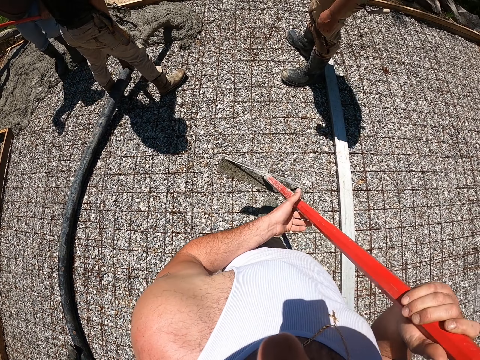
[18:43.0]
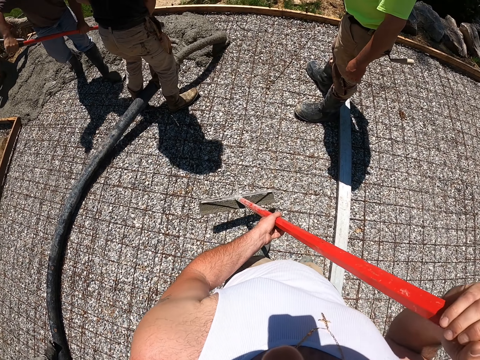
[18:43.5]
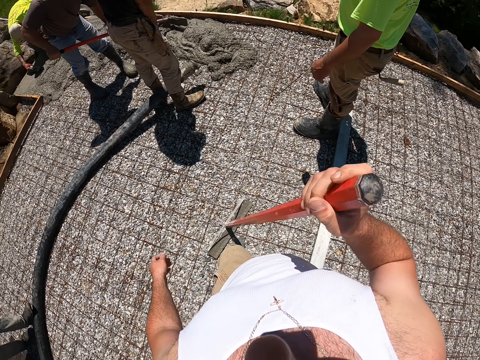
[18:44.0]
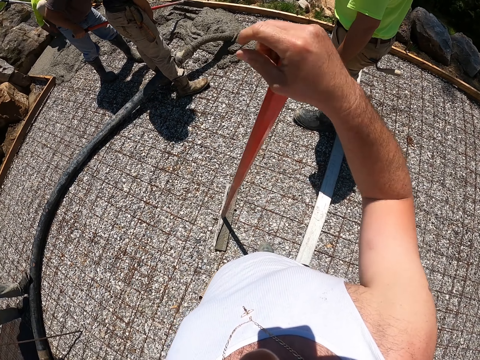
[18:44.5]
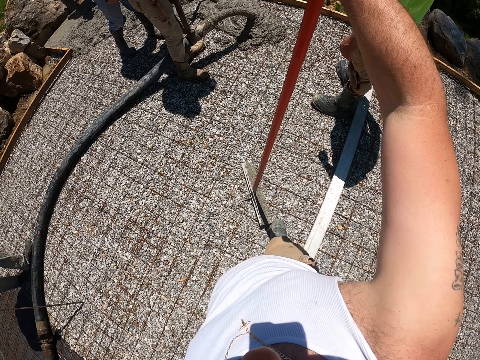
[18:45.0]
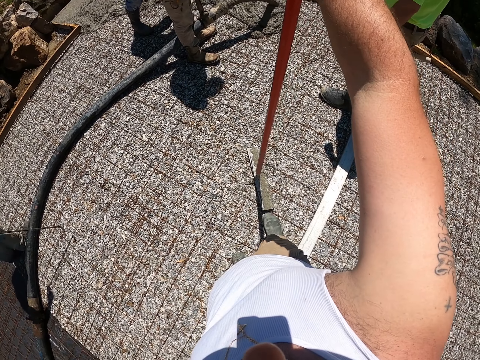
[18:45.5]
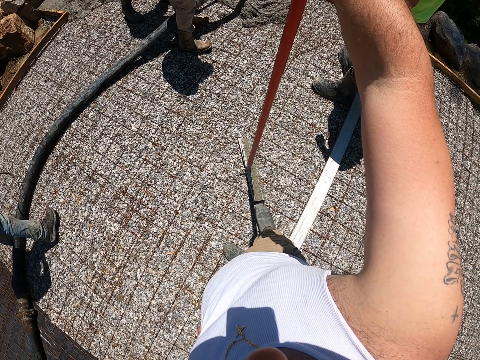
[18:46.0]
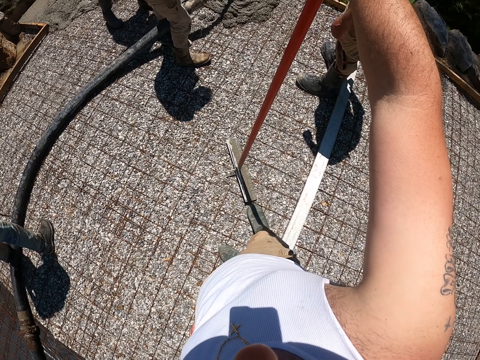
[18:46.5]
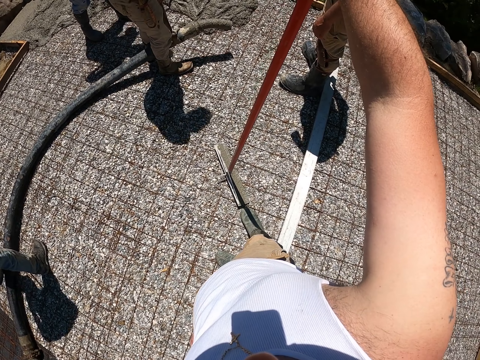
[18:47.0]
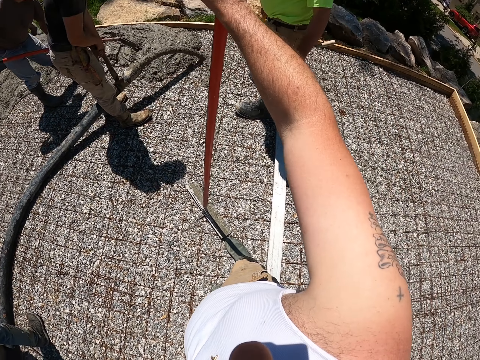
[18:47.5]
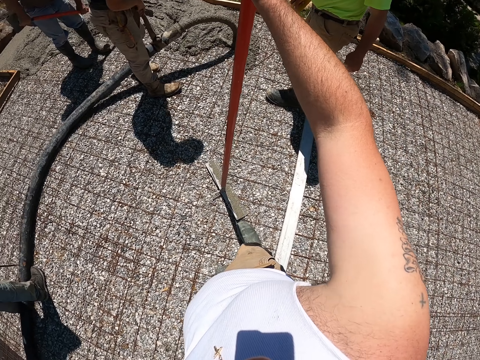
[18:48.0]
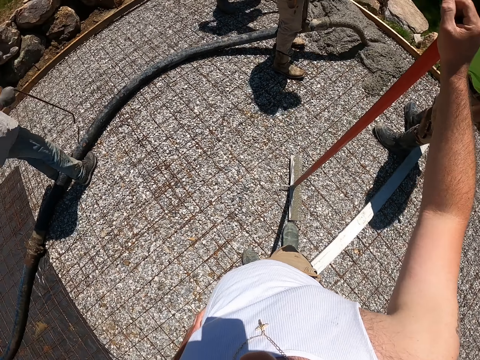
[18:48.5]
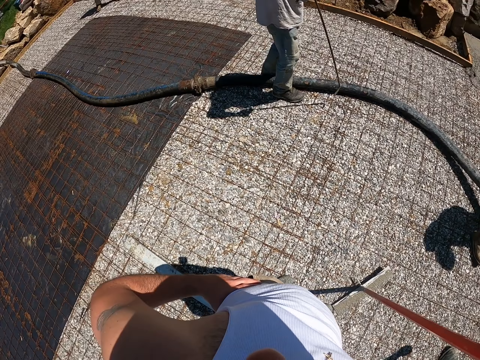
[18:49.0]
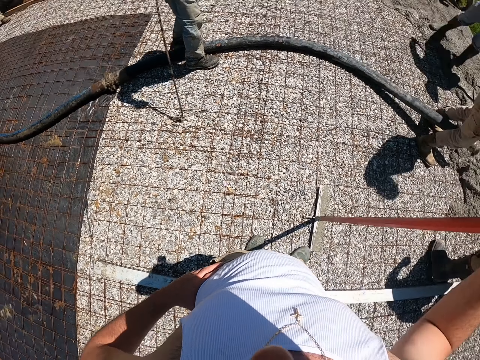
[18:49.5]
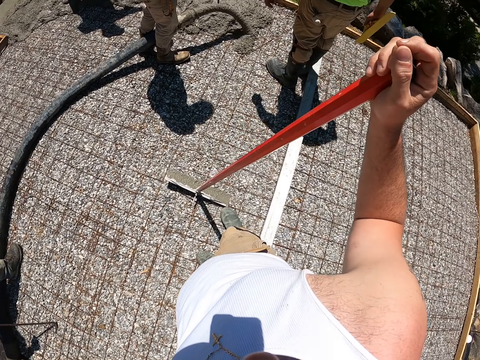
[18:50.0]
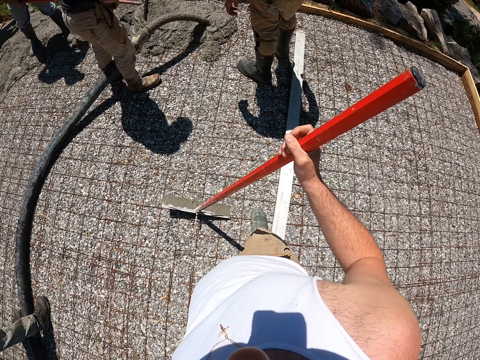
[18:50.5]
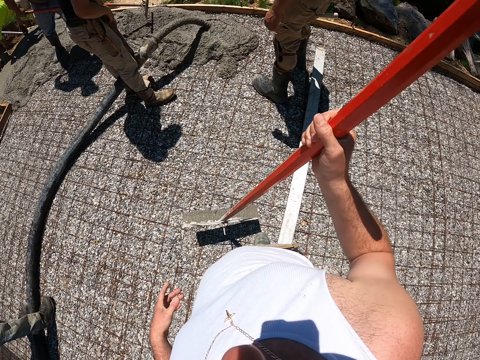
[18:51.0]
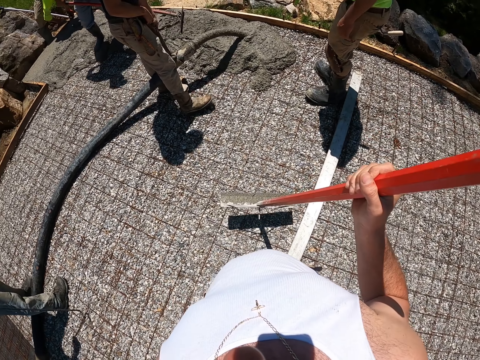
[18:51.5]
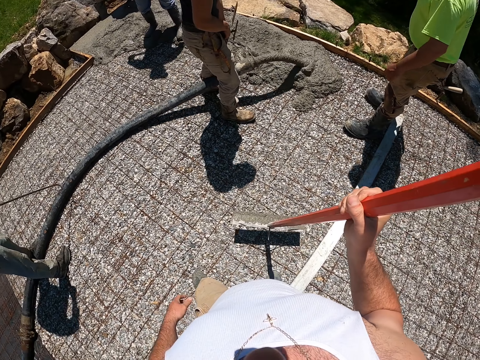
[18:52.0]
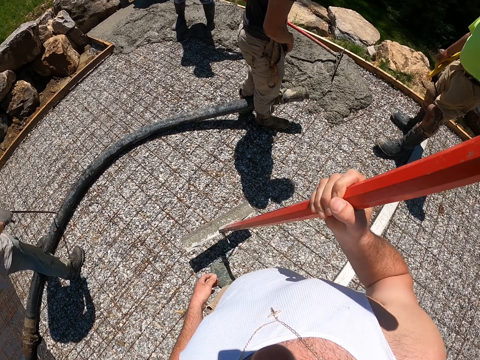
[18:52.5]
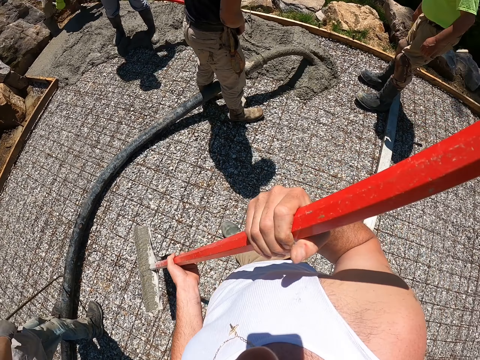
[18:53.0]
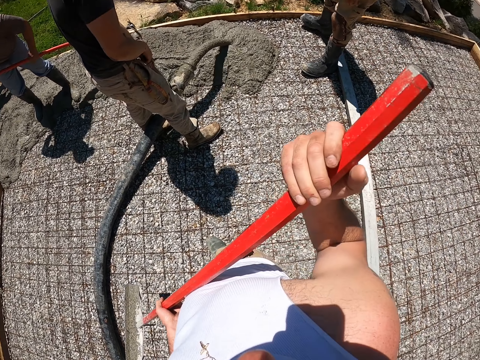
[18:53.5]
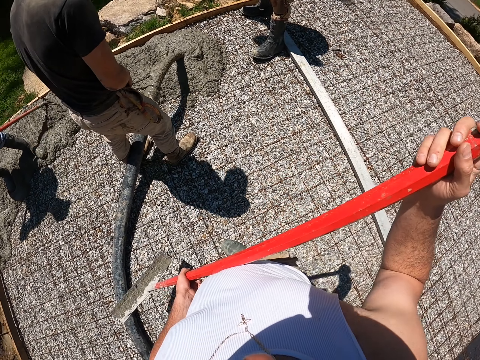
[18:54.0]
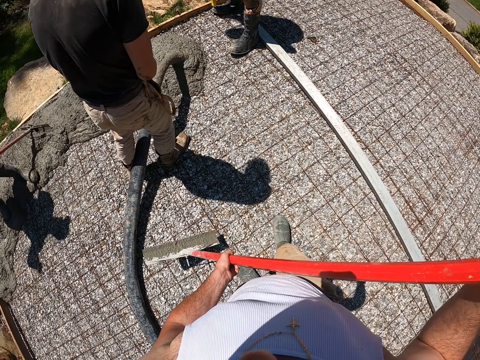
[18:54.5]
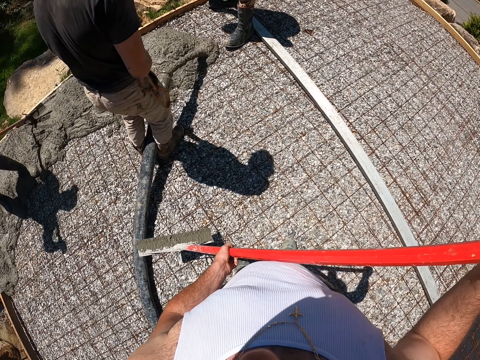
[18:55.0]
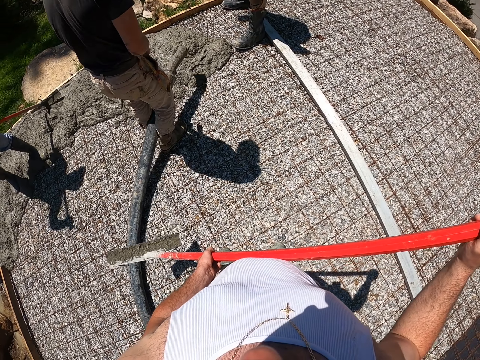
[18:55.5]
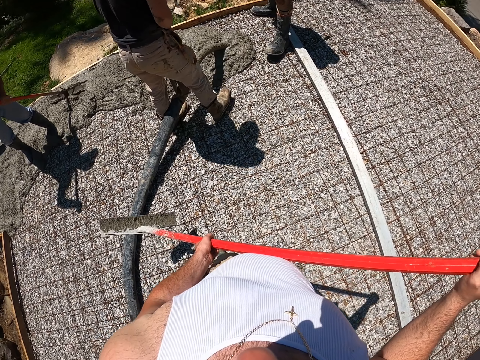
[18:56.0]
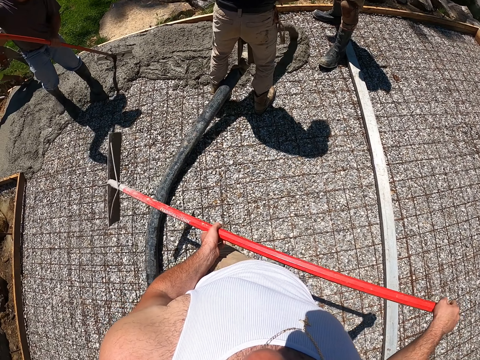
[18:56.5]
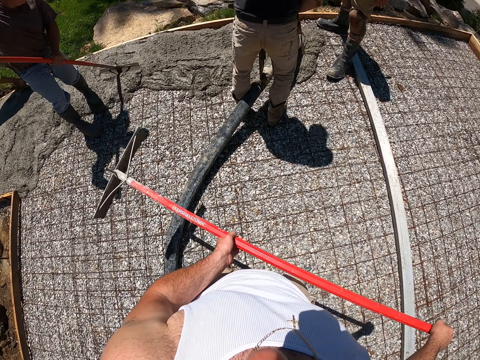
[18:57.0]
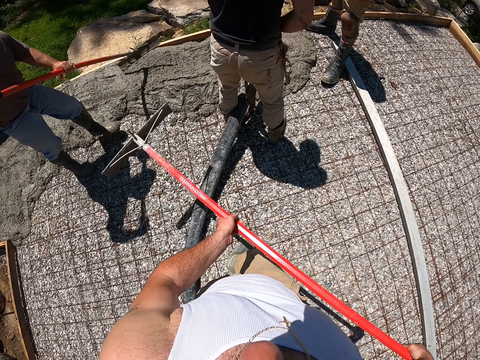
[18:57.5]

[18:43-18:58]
The camera wearer stands on the pavement. They look around.

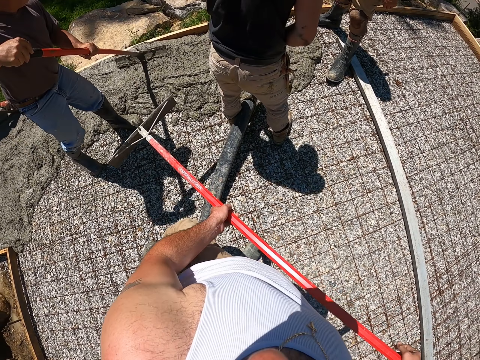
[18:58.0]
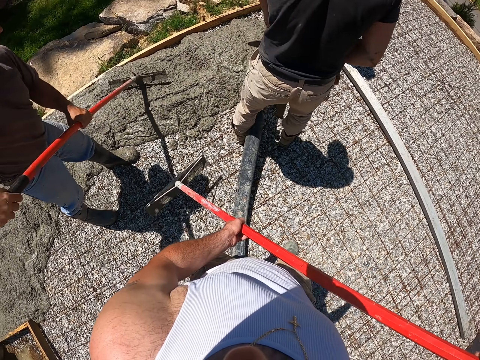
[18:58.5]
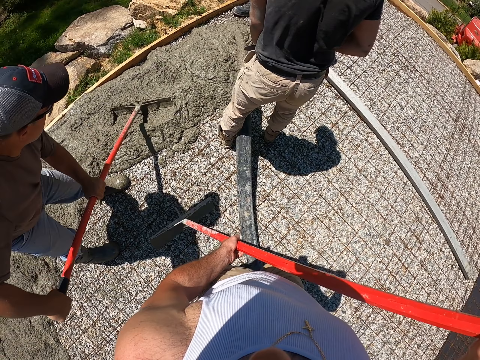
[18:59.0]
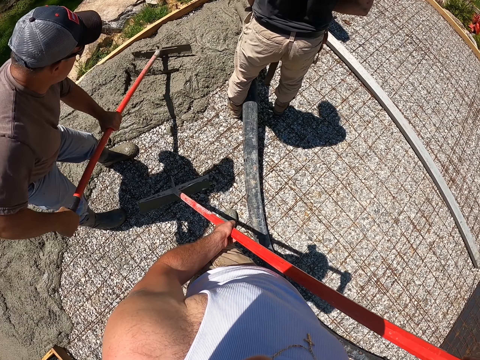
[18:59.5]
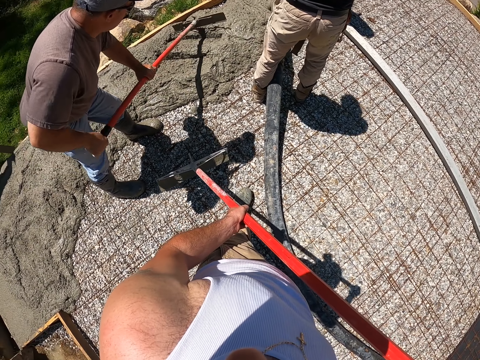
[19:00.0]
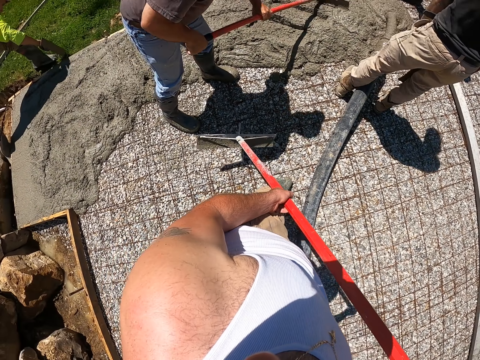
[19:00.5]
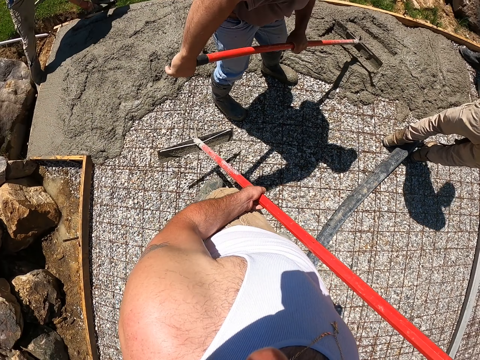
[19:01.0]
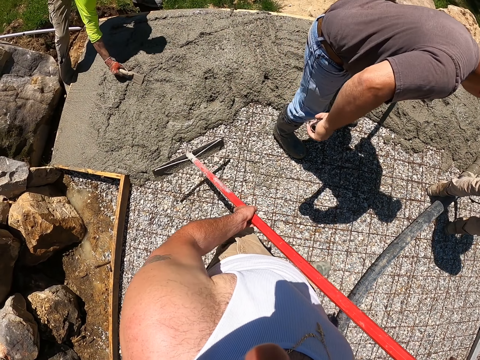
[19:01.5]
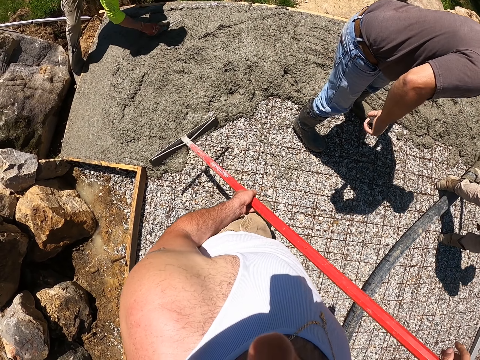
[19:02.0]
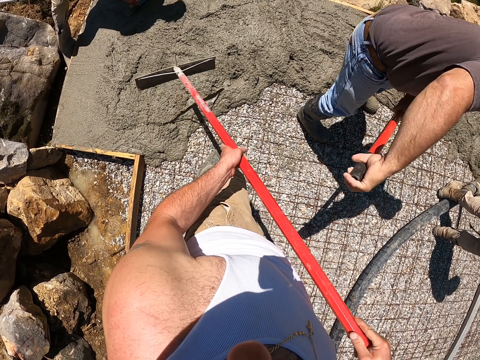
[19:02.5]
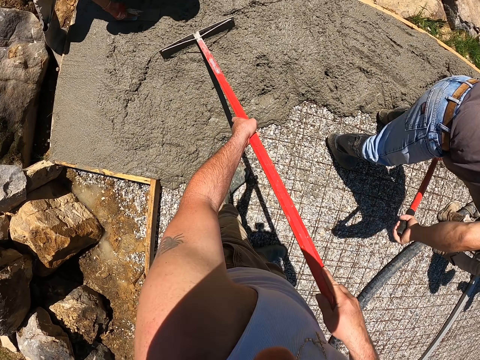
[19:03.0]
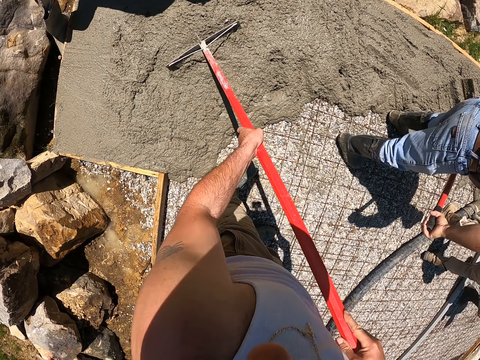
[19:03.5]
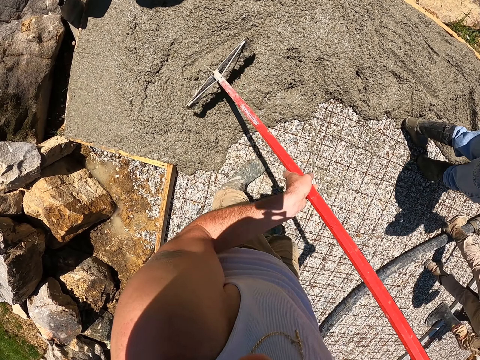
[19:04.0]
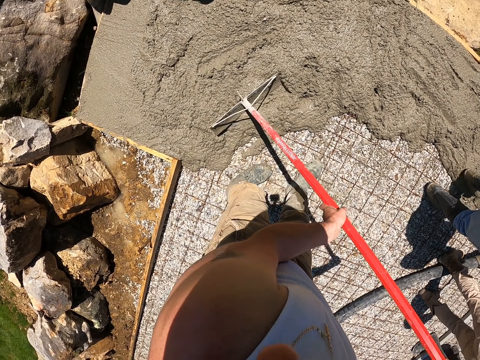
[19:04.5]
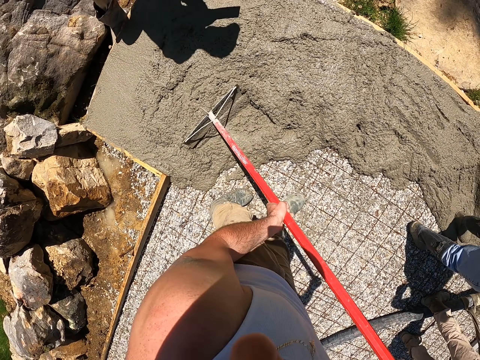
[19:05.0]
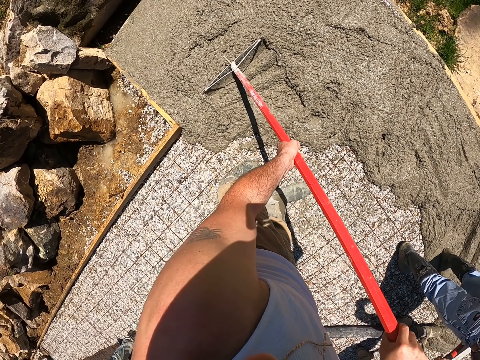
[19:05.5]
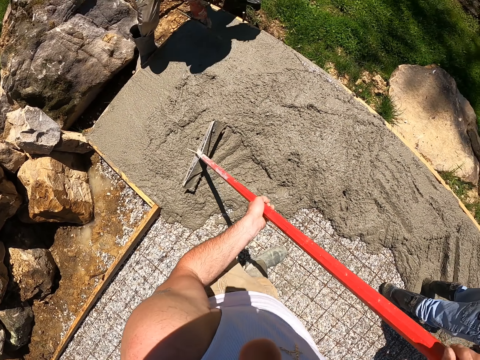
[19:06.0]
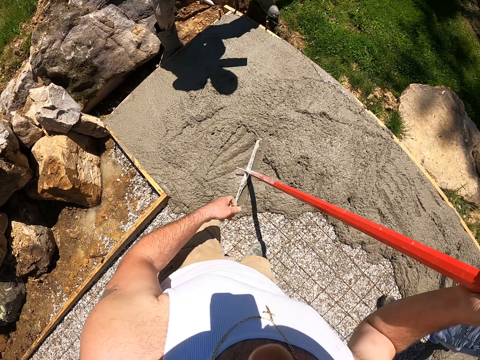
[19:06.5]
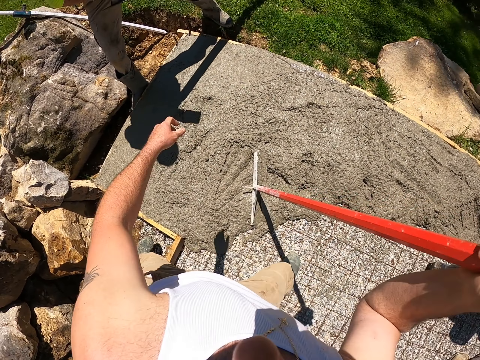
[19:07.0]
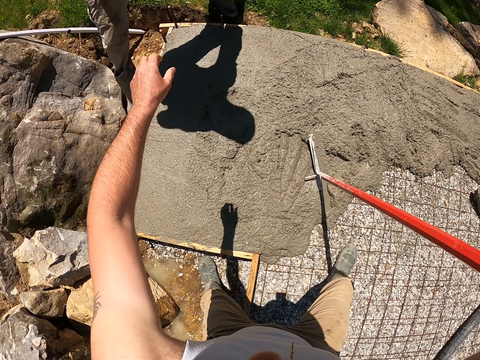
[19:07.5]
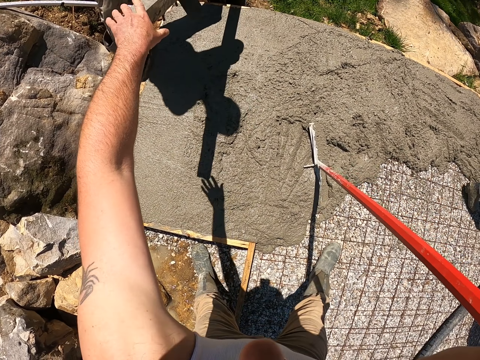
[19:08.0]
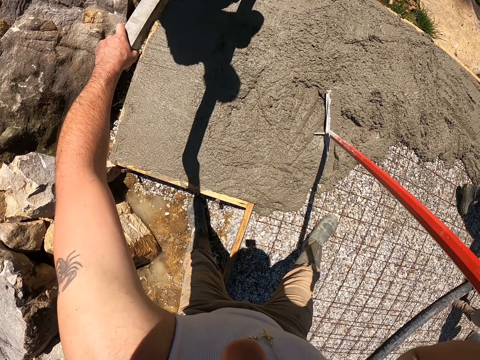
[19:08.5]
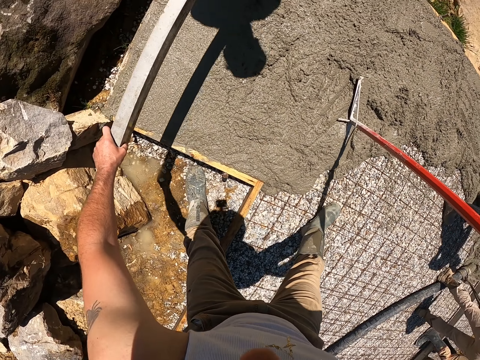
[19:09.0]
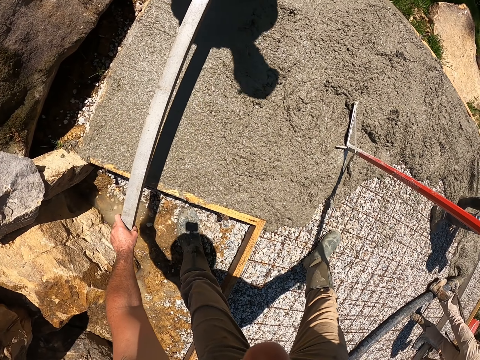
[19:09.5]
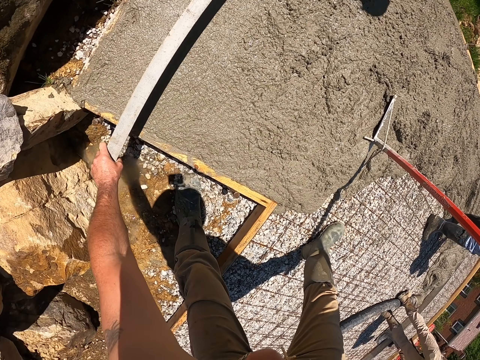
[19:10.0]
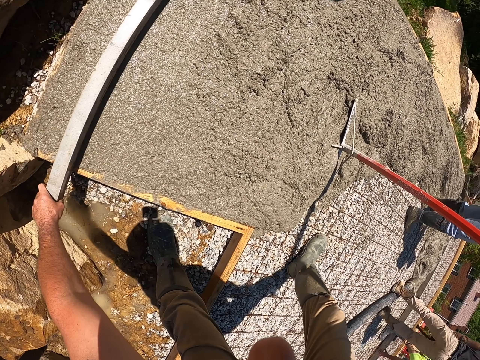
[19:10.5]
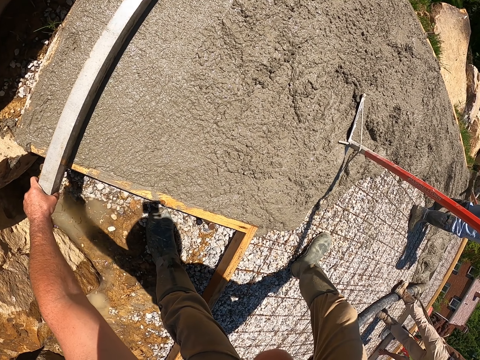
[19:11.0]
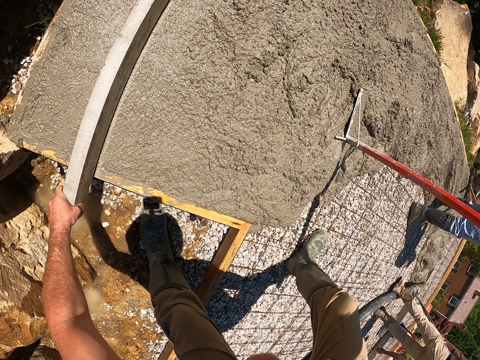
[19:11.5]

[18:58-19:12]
The camera wearer tools the surface of the slab with a hand float. They spread the concrete with the men. They pick up a lumber from a man. They hold the wood with the man.
